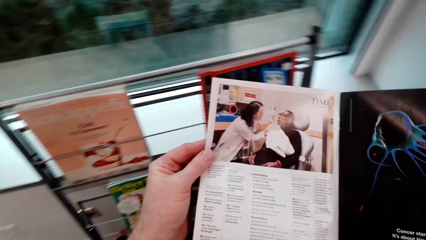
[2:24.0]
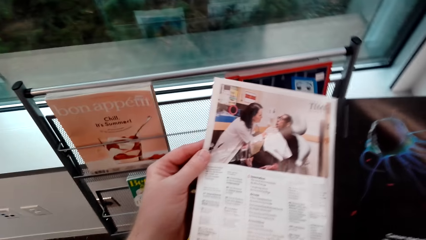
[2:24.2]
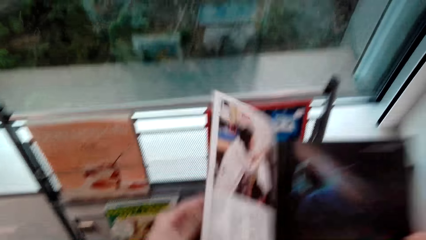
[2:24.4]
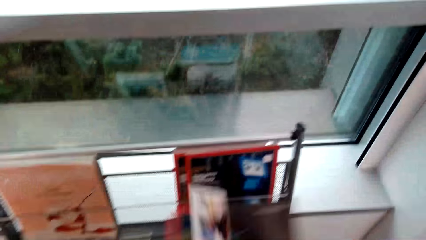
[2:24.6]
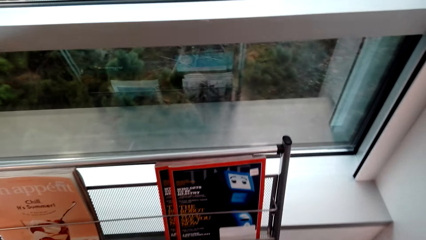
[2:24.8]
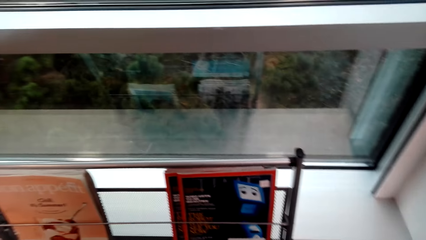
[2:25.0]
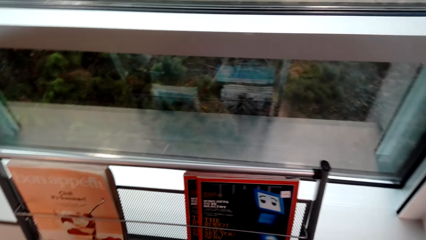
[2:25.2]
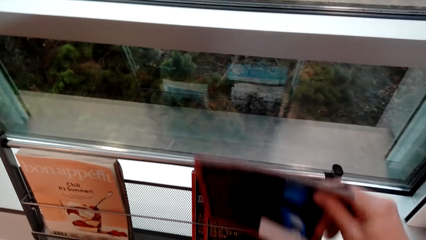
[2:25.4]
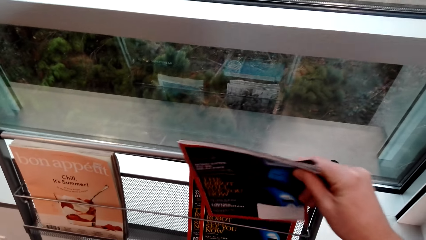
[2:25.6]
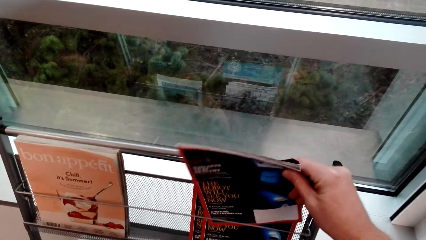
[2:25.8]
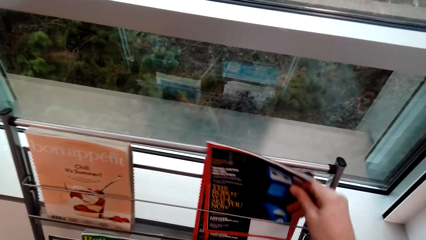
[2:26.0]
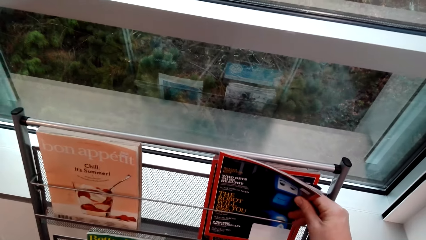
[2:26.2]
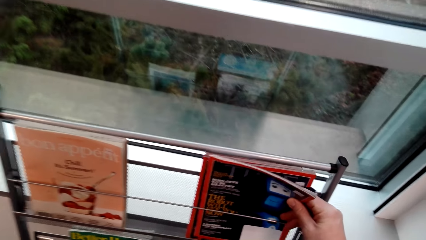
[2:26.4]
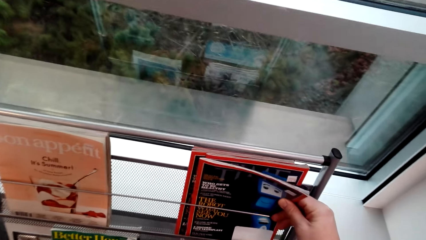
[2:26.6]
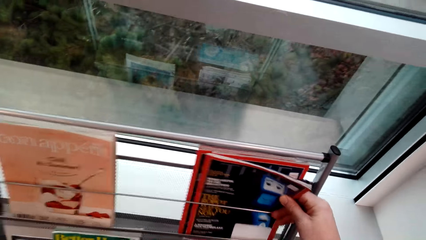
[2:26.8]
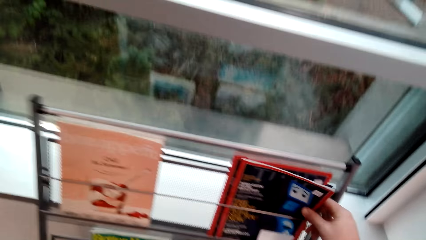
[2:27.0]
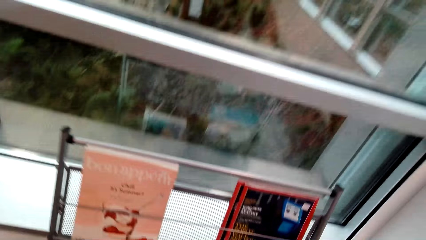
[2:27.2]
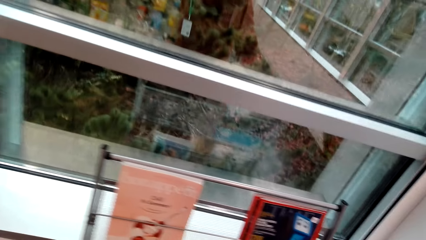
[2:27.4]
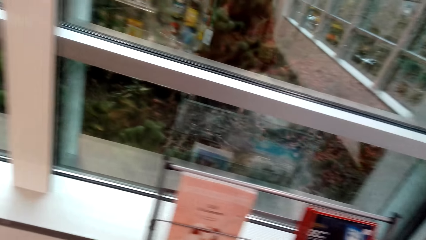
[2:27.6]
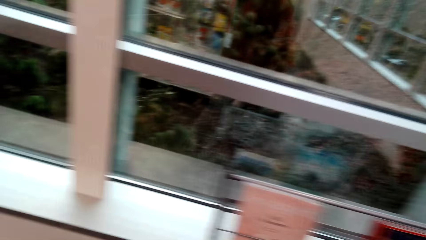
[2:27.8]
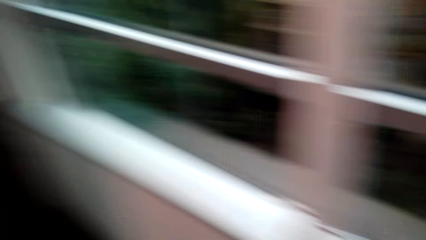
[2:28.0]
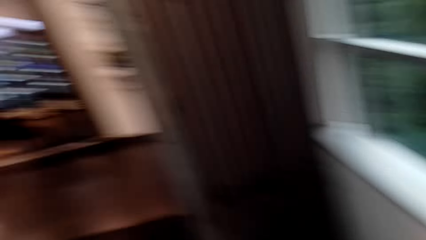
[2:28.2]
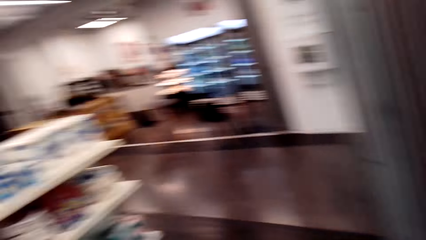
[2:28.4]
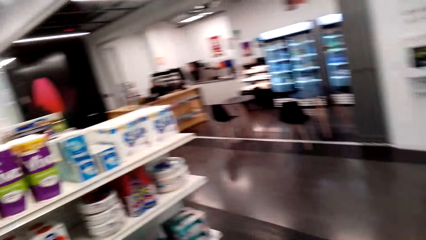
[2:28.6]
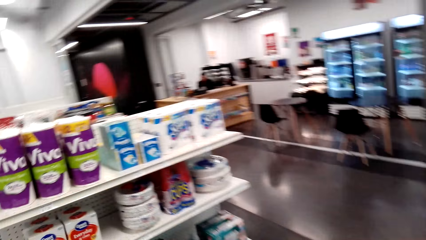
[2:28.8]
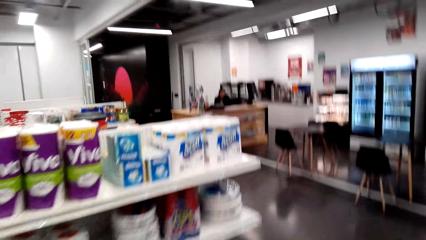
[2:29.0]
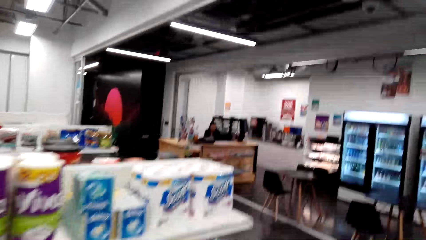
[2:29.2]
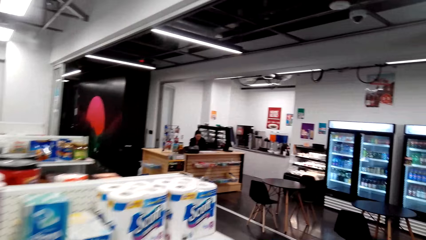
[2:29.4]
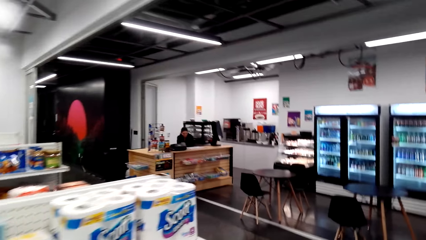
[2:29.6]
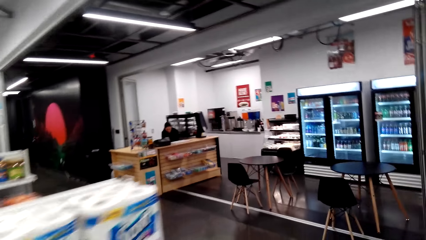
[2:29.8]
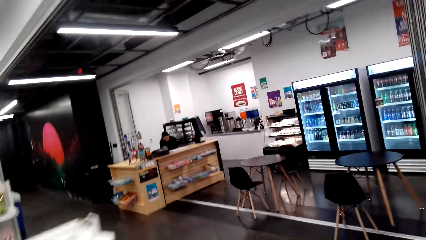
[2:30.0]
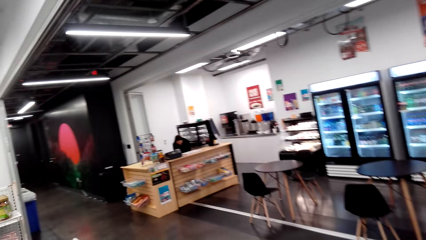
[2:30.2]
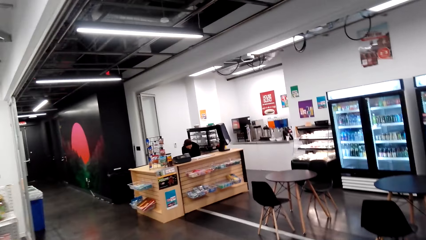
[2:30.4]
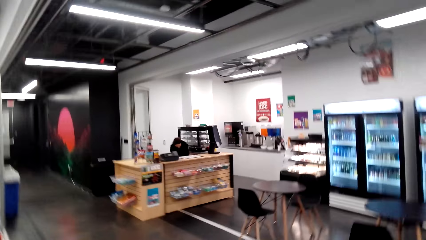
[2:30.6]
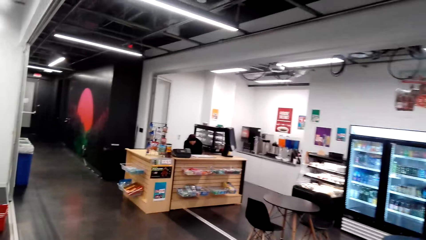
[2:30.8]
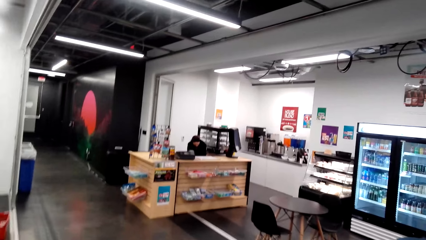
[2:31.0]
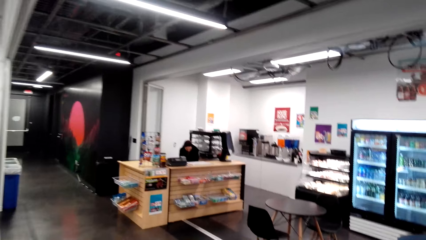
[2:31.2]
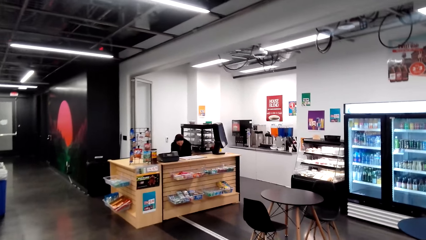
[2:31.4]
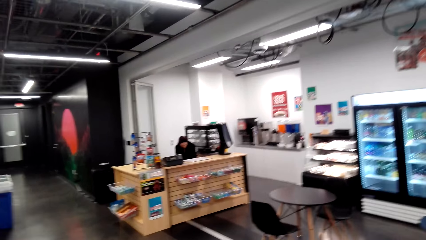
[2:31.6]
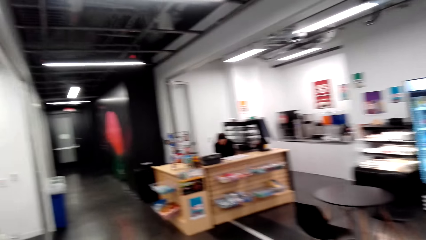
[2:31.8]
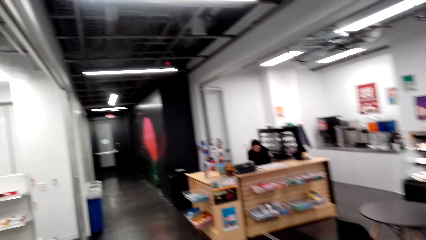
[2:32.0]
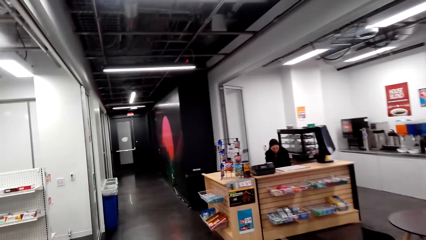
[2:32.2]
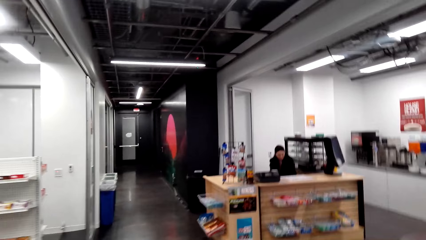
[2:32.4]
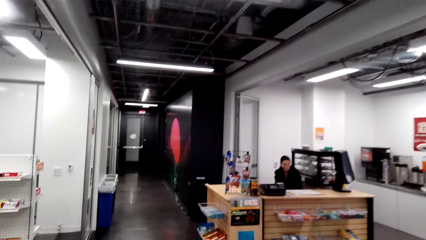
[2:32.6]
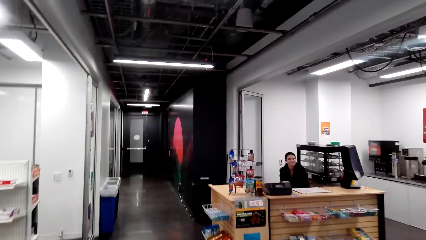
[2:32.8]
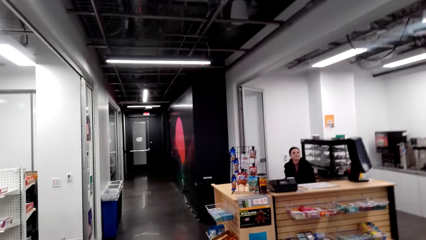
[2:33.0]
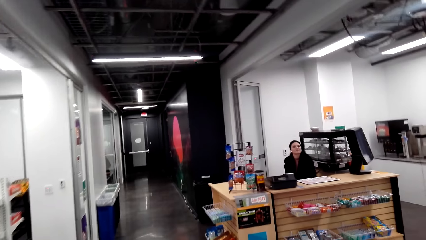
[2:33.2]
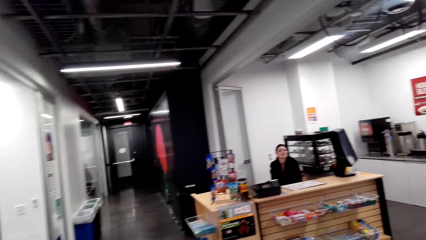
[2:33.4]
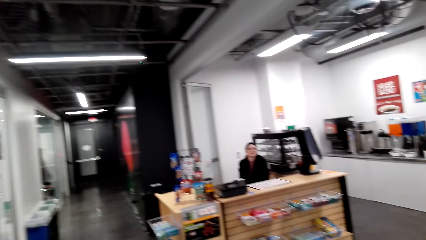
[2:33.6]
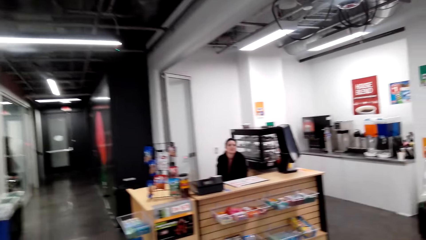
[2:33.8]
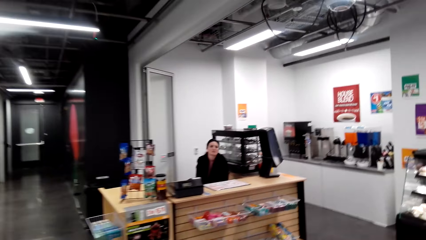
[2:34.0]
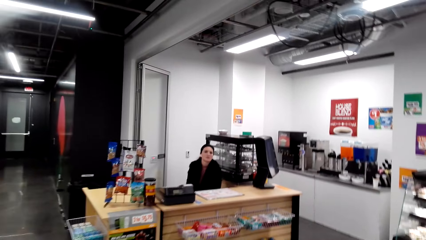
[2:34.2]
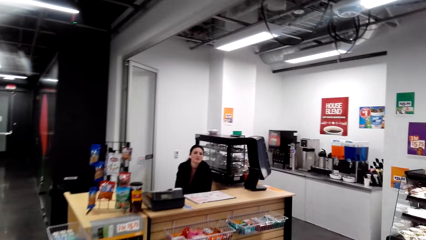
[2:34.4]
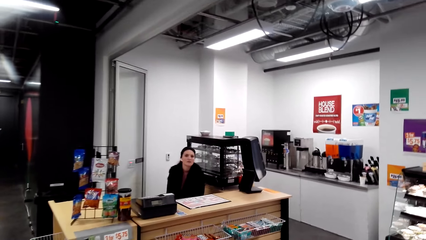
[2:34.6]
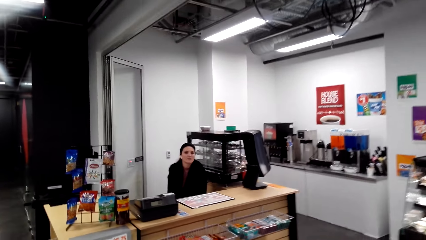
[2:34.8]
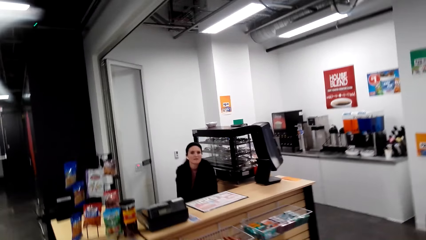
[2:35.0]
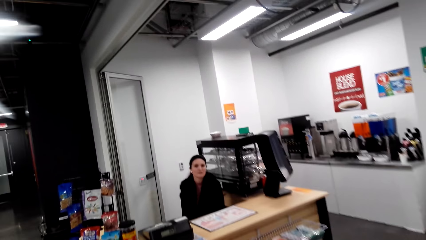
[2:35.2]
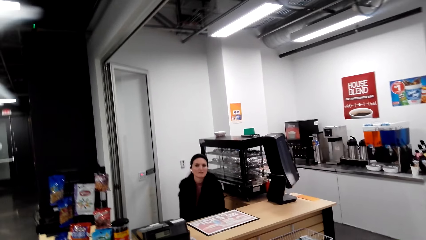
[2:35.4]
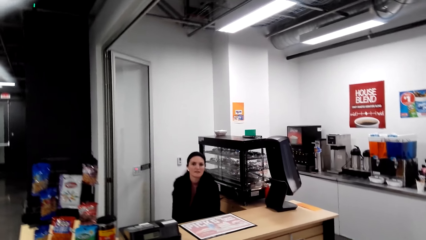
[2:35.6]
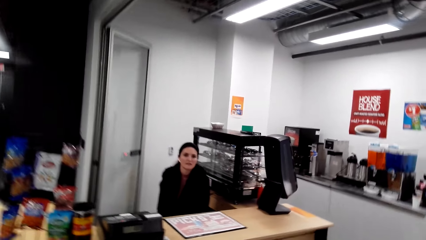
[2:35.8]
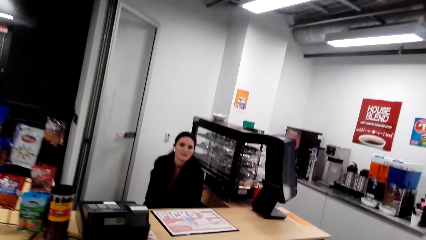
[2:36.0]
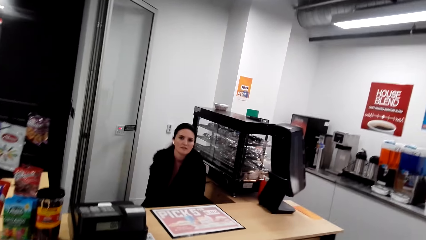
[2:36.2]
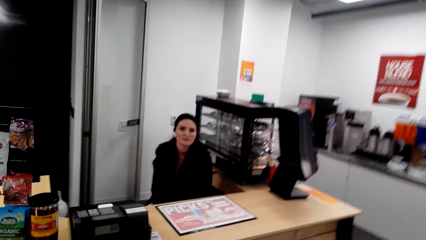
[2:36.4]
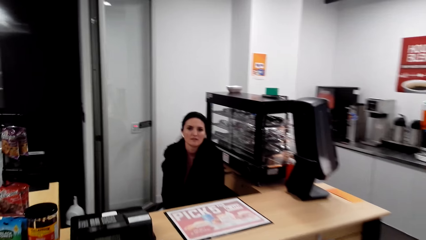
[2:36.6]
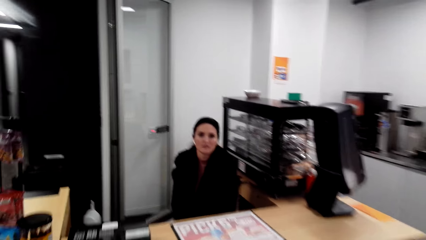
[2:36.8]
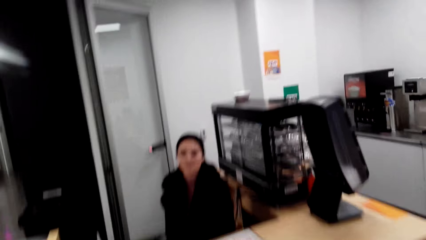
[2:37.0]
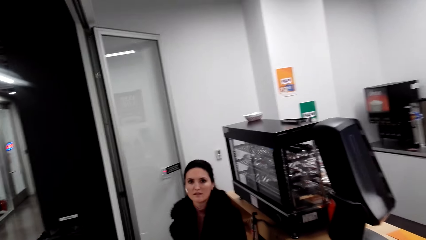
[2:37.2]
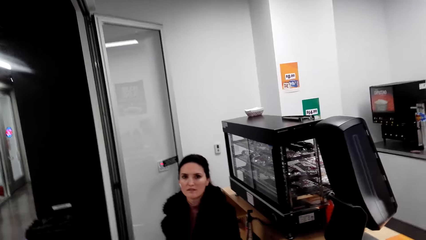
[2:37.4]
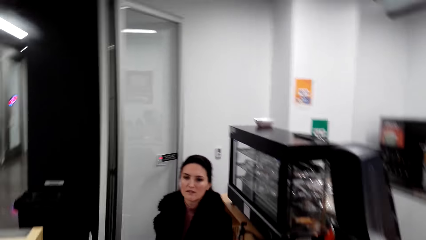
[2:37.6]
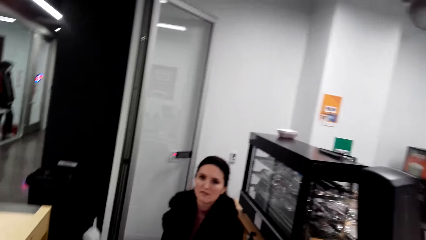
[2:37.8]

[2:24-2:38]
The camera wearer places the magazine on the rack. They walk around the supermarket. They talk with the cashier.
